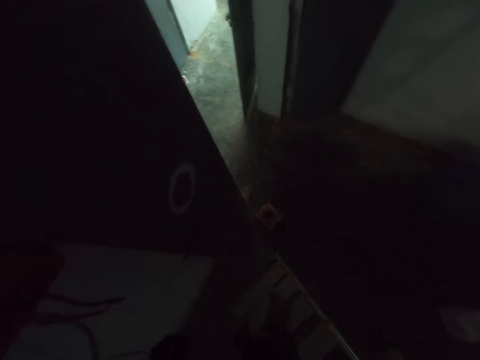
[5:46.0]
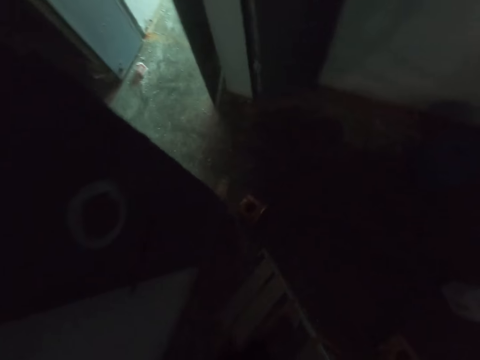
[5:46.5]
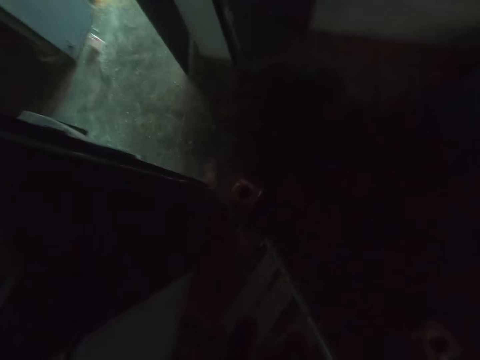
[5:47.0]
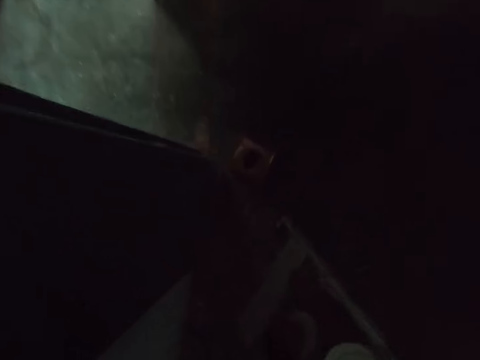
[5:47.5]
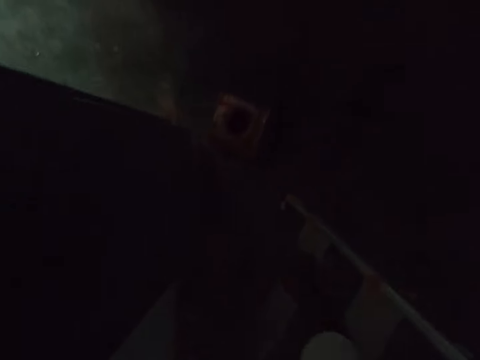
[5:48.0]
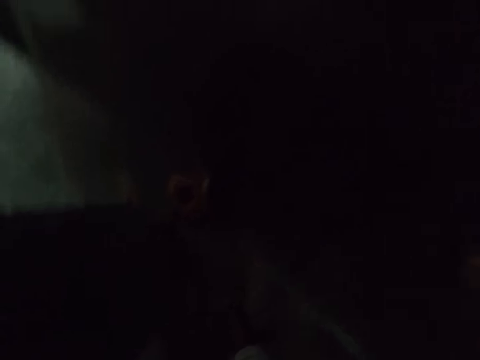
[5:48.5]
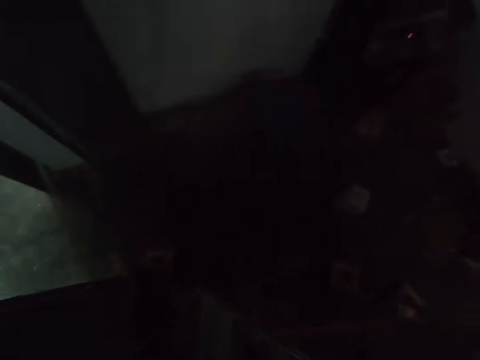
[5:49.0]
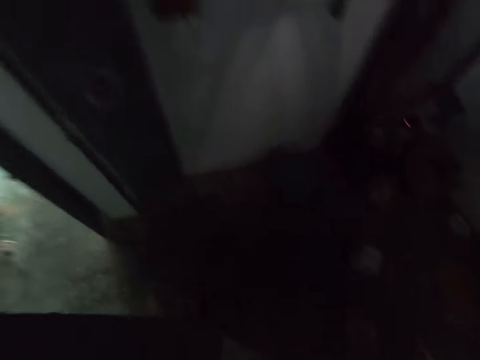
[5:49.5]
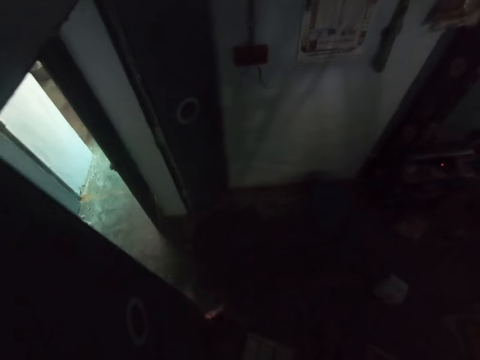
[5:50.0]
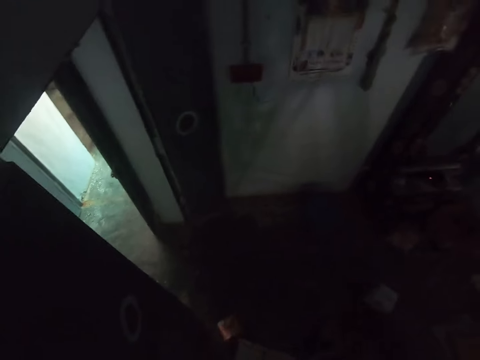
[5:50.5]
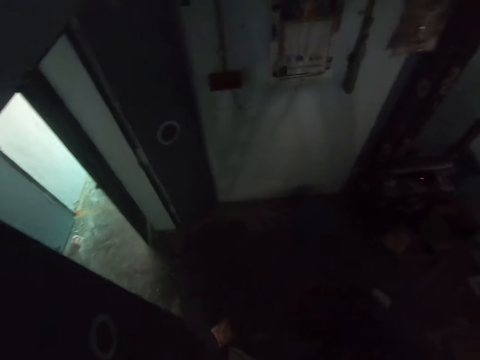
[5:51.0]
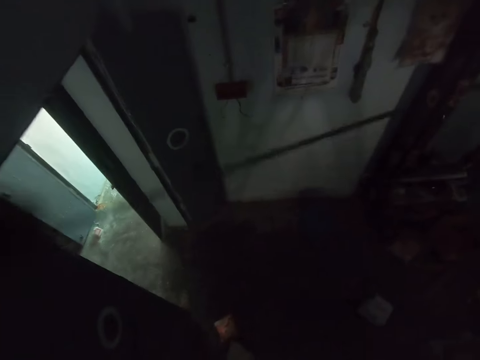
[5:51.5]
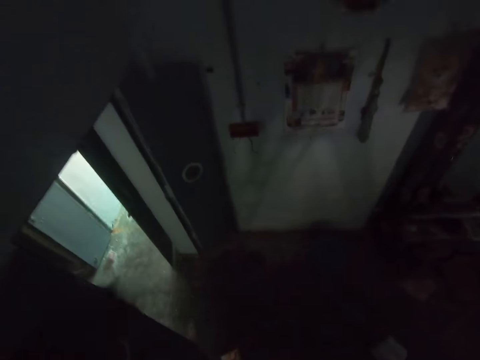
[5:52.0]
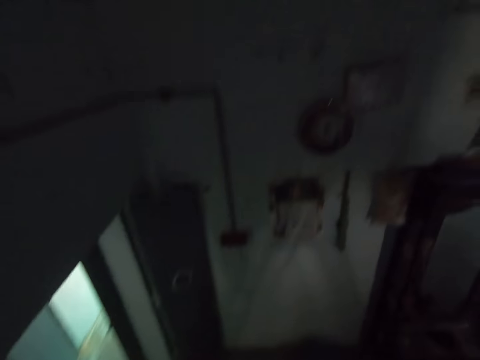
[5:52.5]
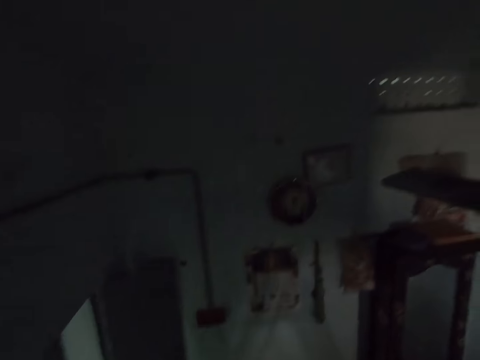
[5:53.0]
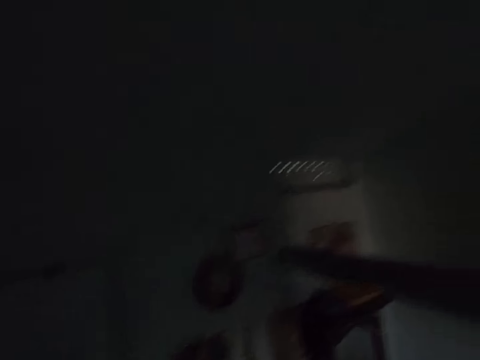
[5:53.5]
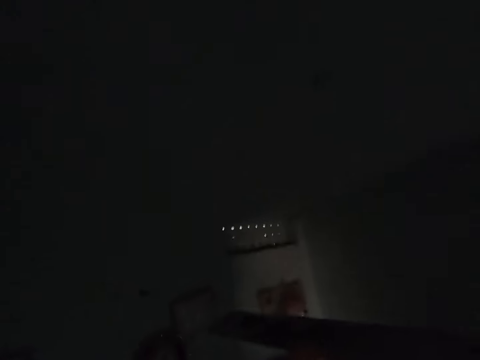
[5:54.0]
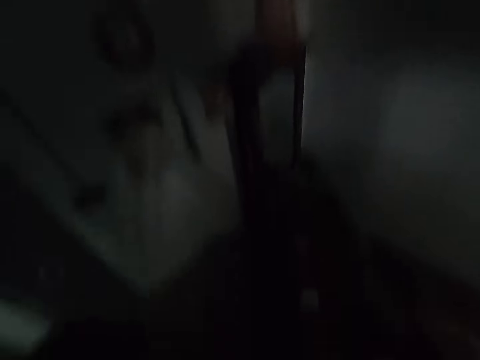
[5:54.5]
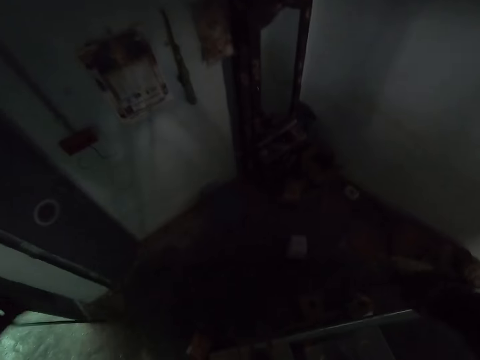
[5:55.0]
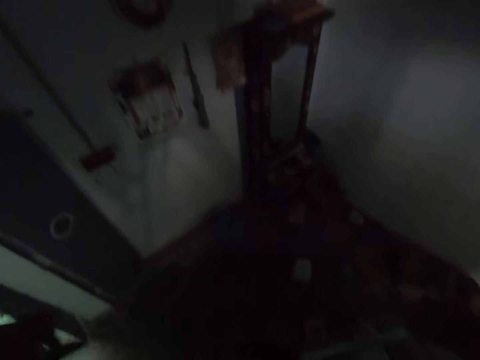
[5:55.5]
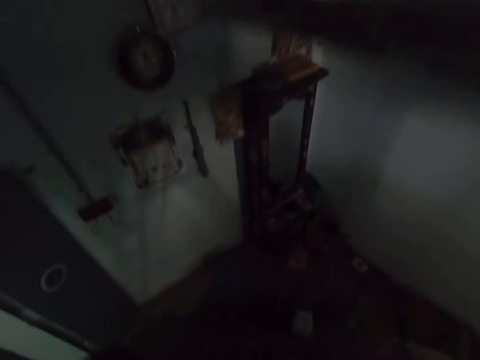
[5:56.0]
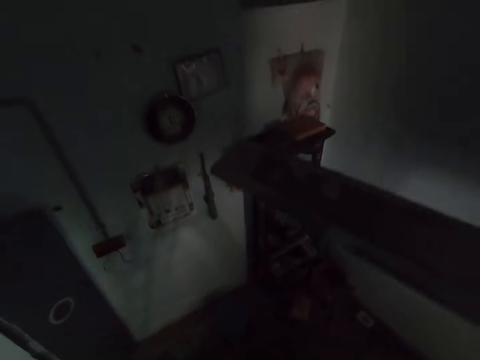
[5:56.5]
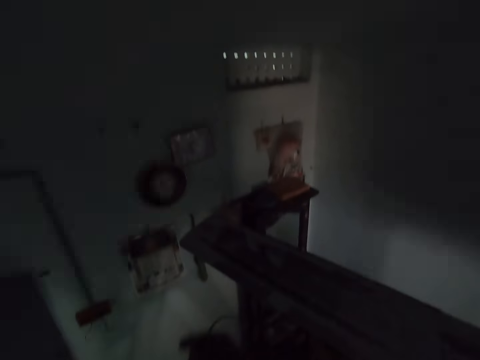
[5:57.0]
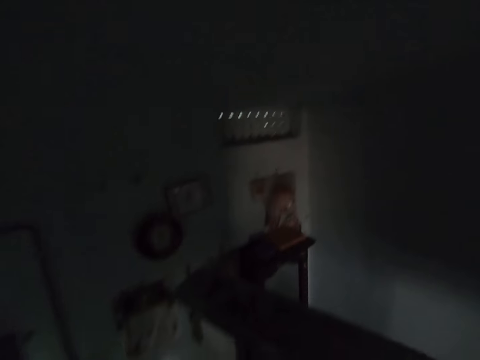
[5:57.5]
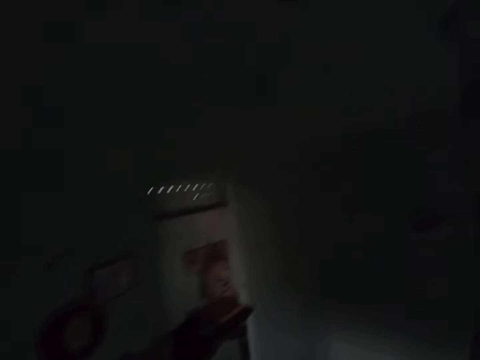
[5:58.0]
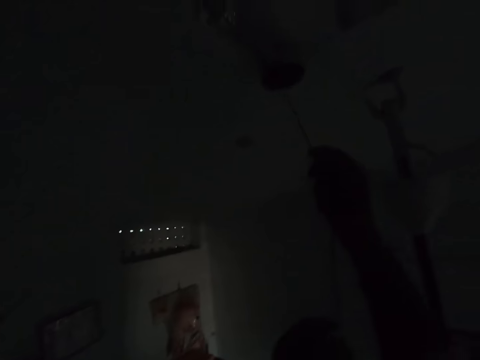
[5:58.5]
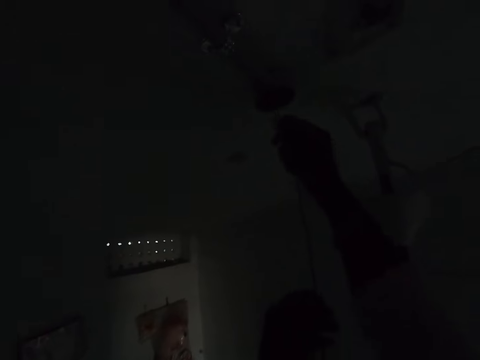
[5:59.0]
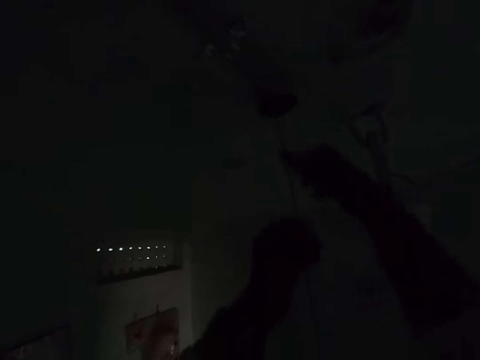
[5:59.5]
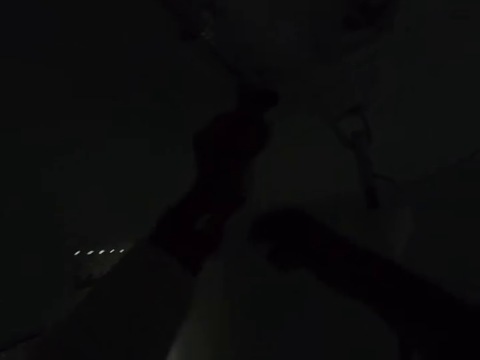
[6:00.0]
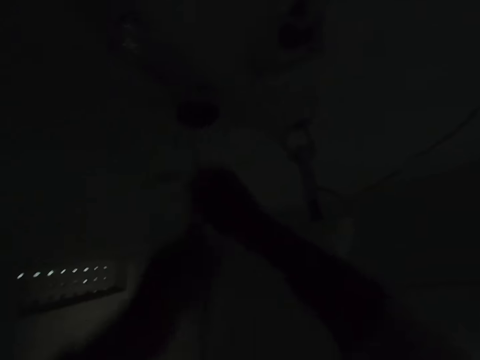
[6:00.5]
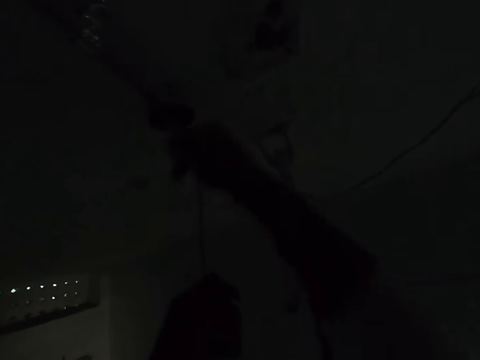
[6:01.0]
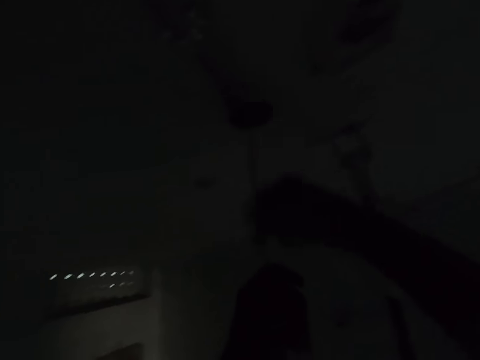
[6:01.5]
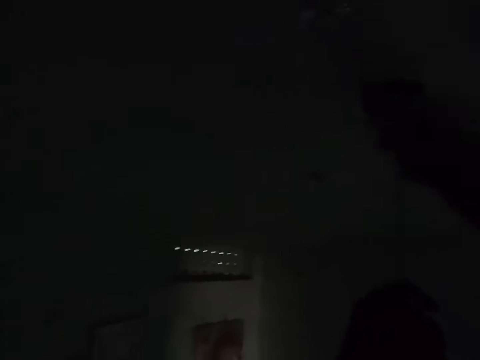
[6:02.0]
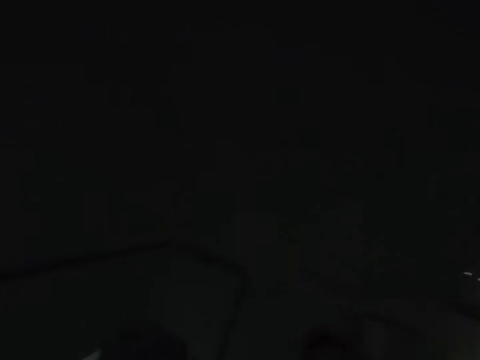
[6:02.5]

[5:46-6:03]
The camera wearer picks up a wire from the floor. They straighten the wire. They pull in a cable. They push the wire in the pipe.

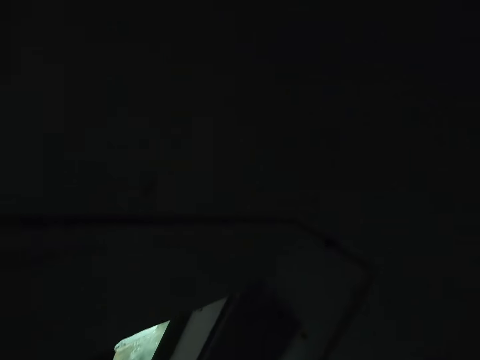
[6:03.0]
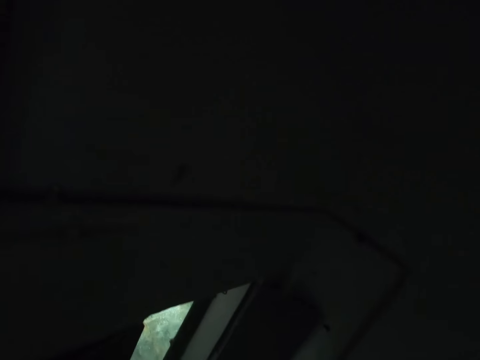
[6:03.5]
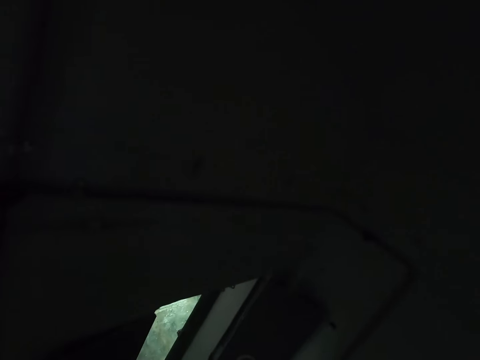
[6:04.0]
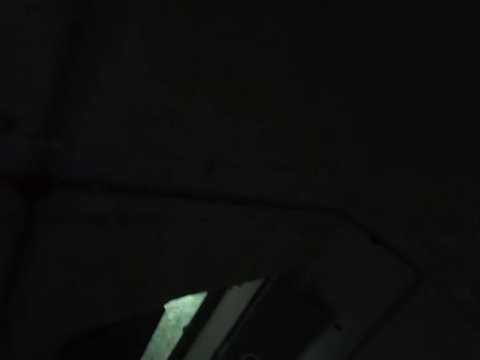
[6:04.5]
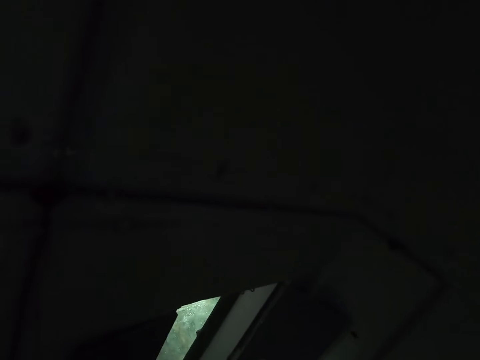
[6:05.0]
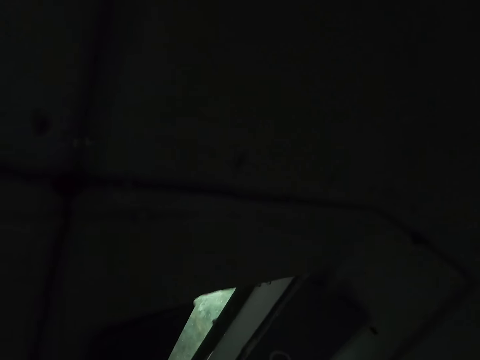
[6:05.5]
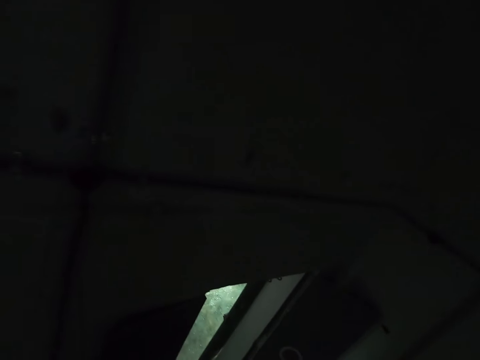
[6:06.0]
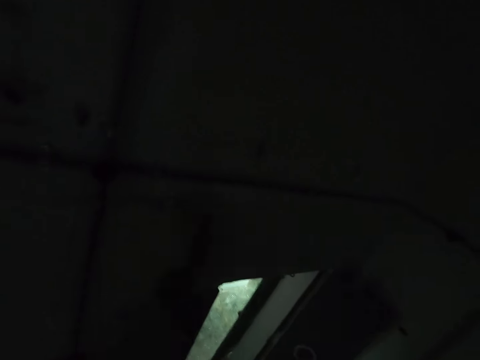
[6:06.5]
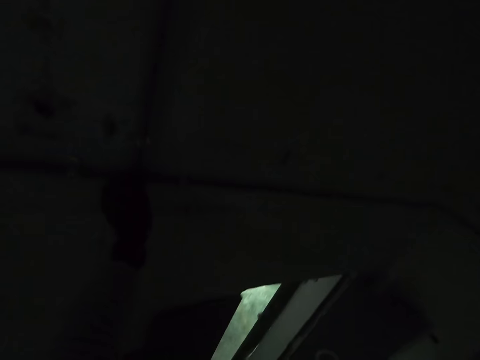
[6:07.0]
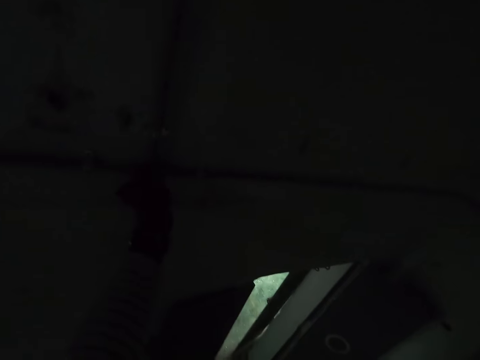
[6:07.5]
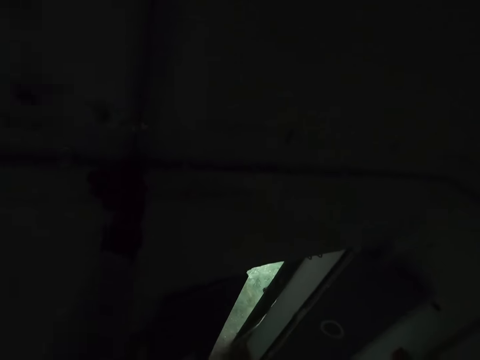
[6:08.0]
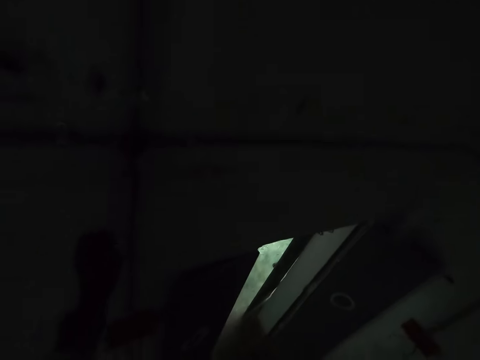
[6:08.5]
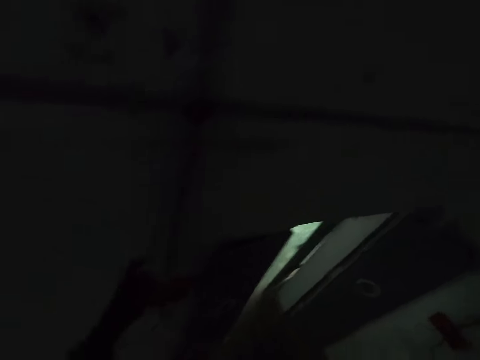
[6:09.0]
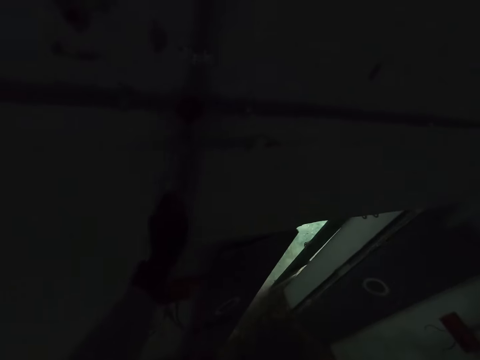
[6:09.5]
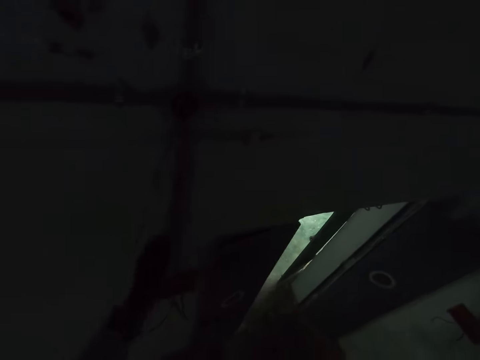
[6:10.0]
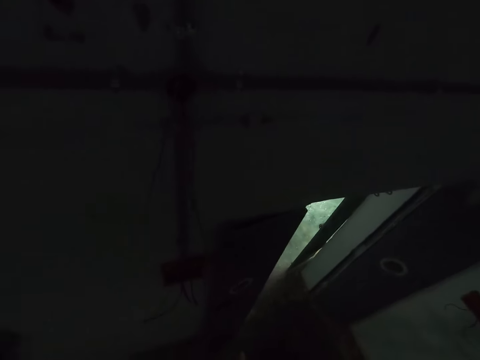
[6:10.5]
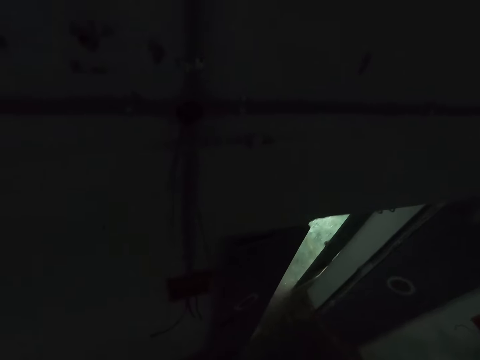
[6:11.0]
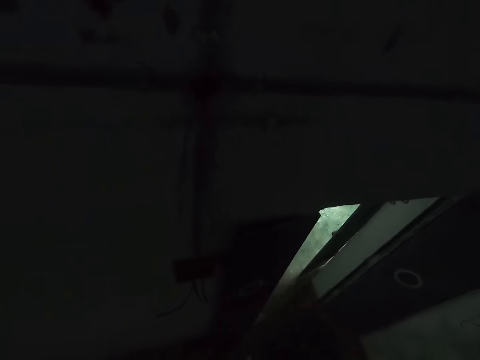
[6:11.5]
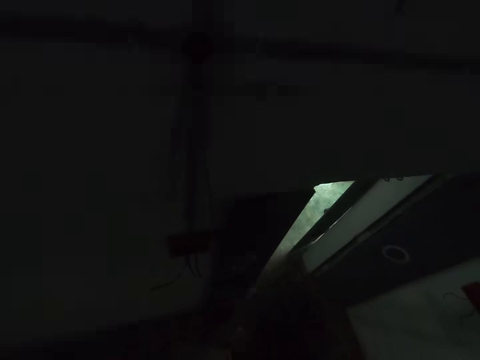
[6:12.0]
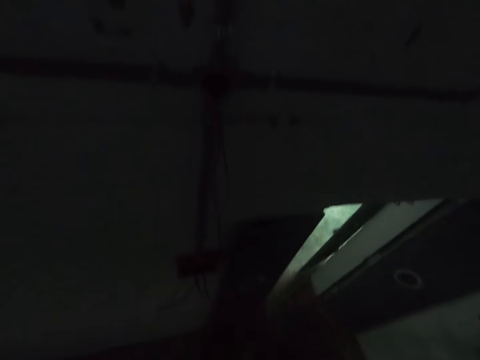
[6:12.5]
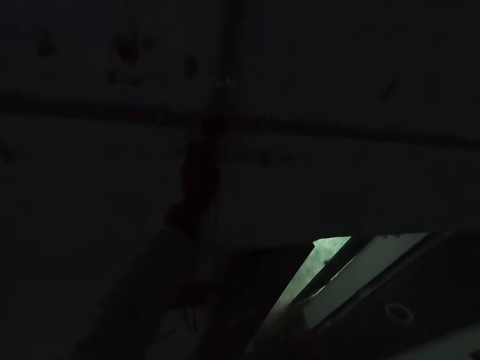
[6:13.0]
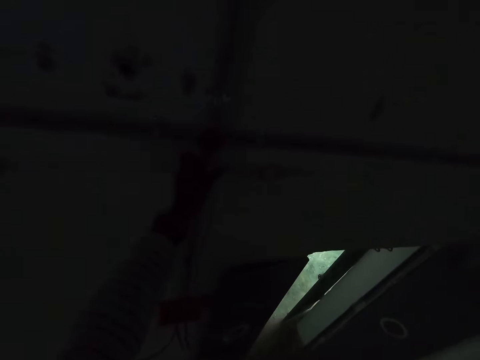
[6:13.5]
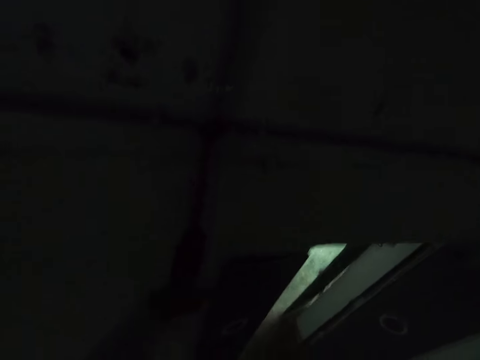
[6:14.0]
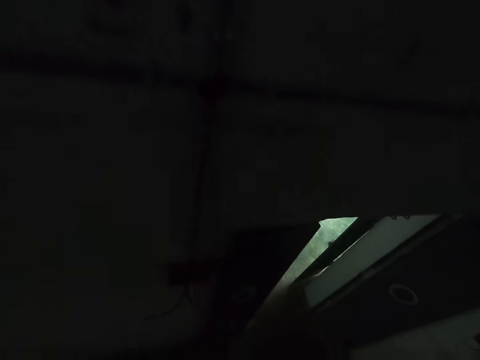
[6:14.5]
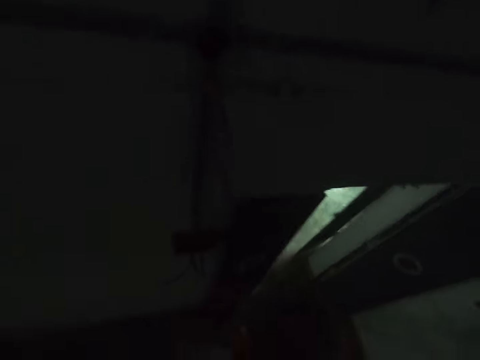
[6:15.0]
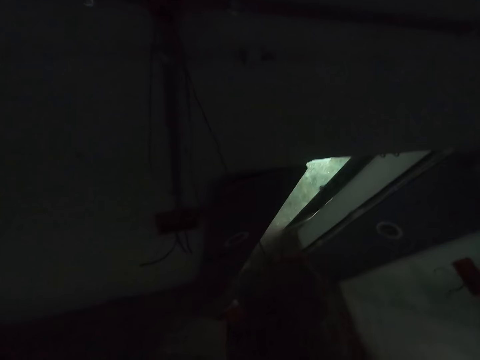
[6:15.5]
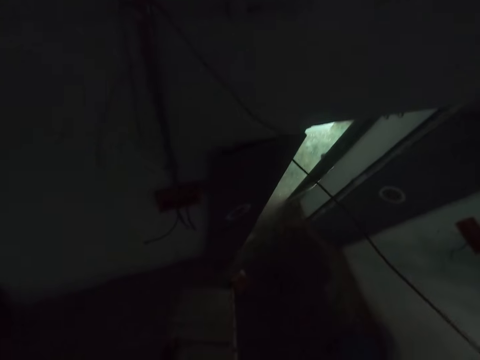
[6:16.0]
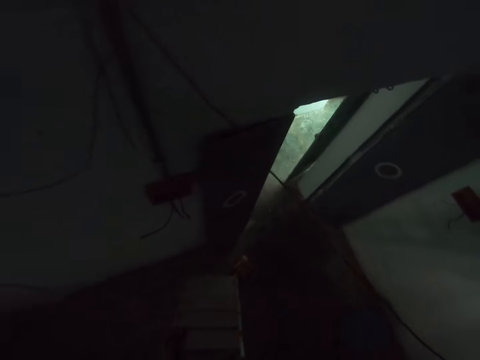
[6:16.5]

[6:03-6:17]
The camera wearer pulls out the cable.
